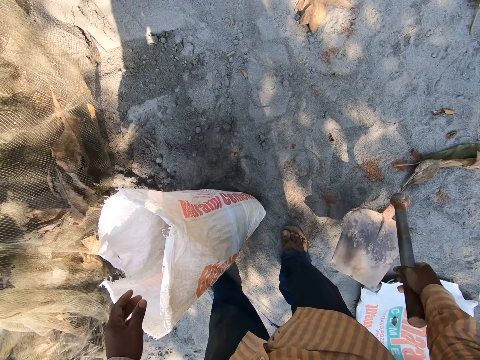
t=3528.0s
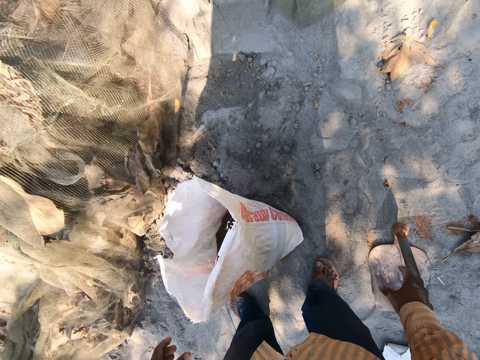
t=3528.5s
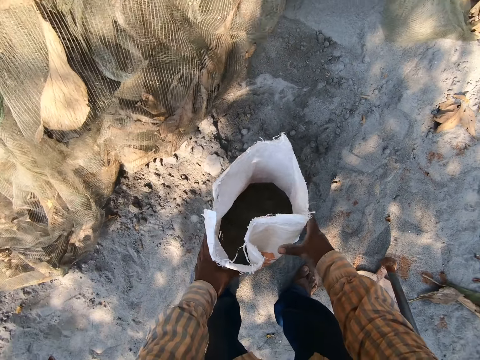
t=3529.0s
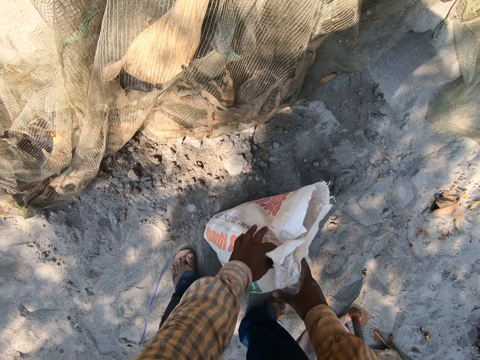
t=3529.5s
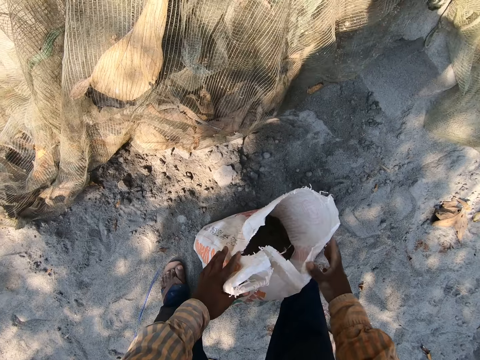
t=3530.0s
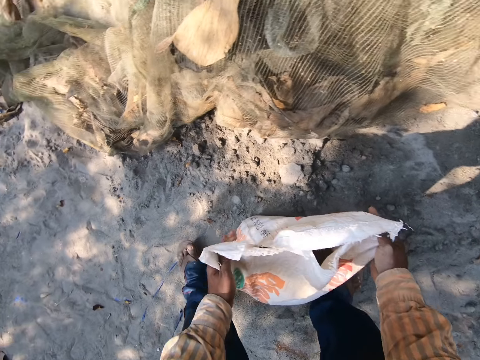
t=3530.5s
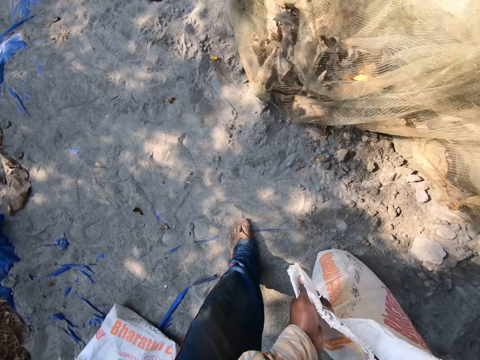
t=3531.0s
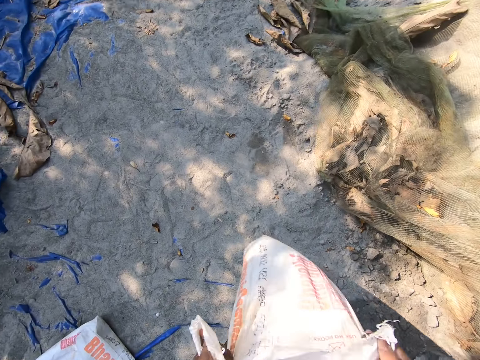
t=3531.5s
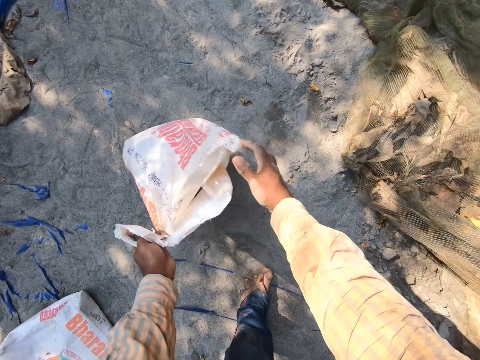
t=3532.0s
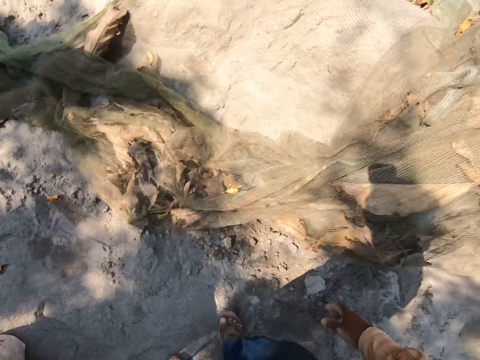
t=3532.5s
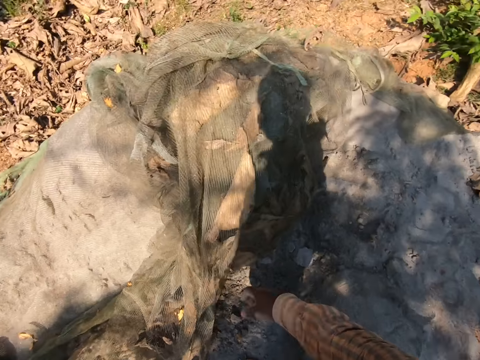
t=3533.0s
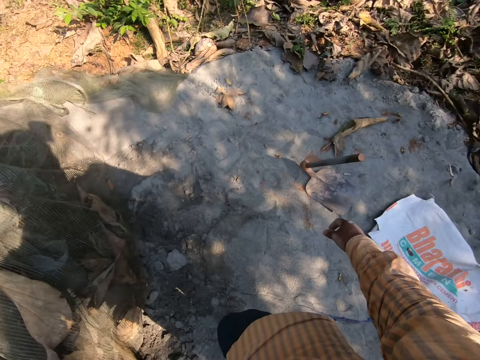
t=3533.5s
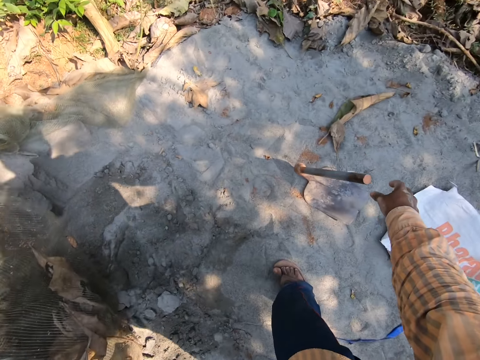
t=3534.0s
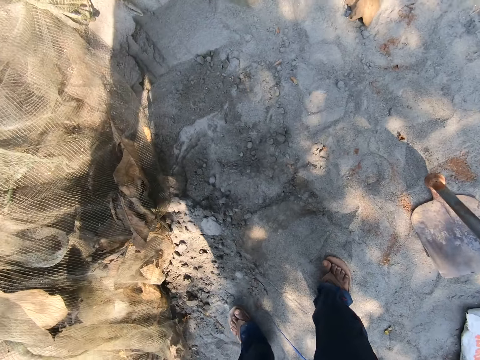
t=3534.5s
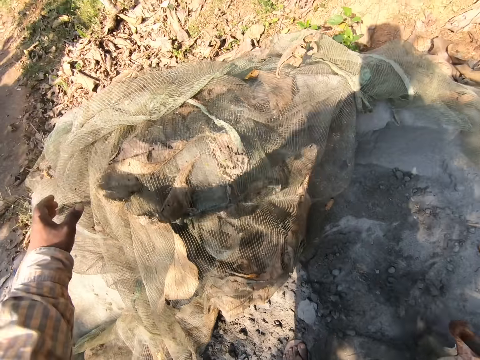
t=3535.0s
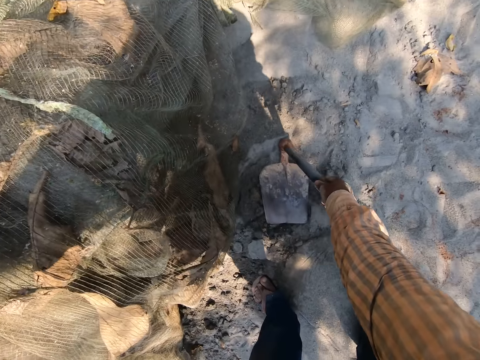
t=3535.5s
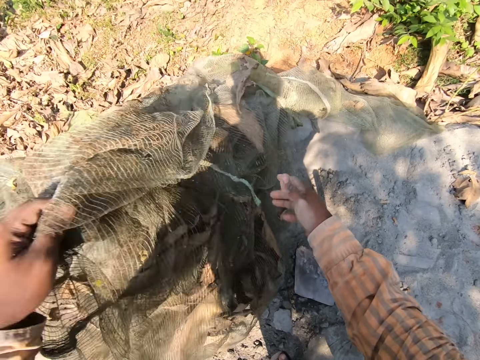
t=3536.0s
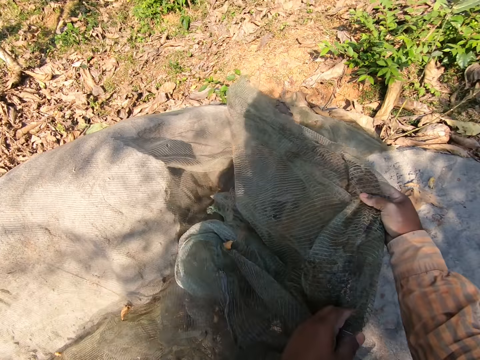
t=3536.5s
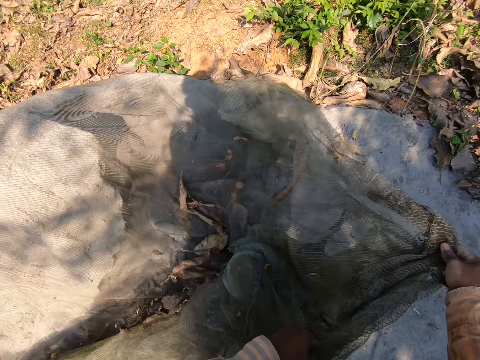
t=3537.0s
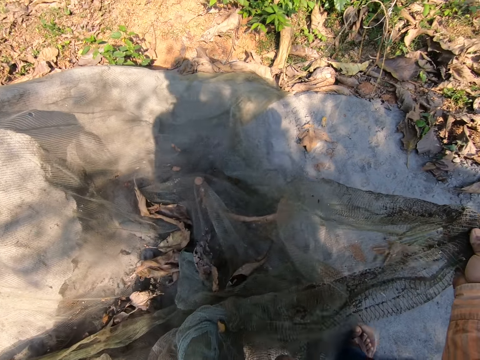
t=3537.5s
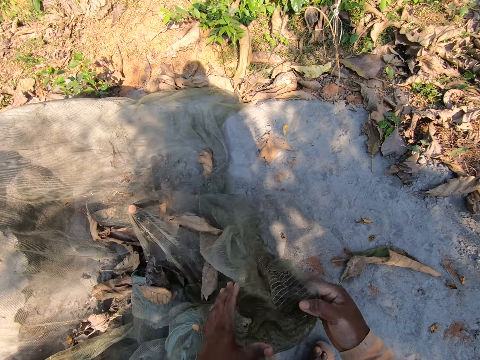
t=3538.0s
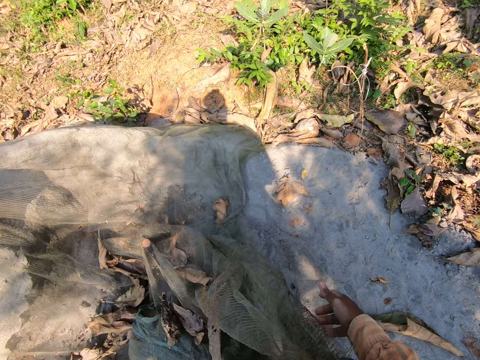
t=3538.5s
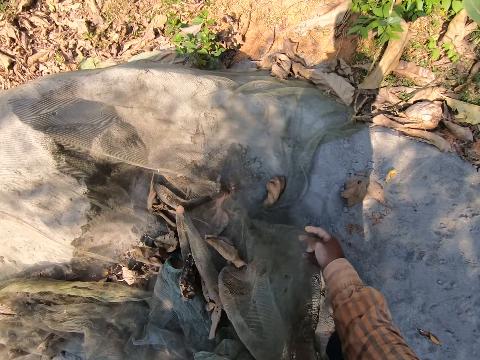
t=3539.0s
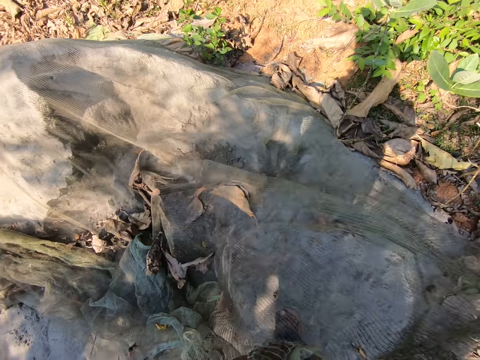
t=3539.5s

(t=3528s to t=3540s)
The camera wearer takes his left hand off the sack. He drops the hoe in his right hand on the ground. He carries the cement sack from the floor with both hands. He drops the cement sack on the floor with both hands. He turns around. He picks up the hoe from the ground with his right hand. He holds the net covering the cement on the ground with his left hand. He drops the hoe on the ground with his right hand. He straightens the net. He spreads the net over the ground with both hands.

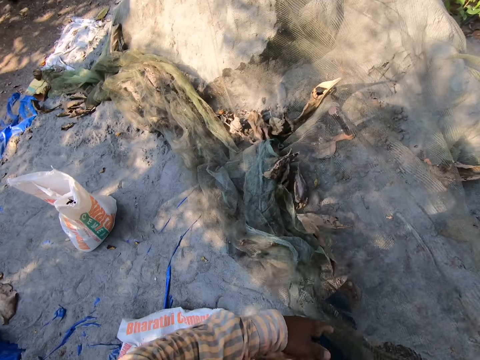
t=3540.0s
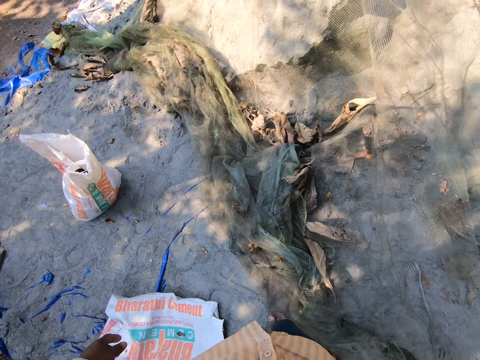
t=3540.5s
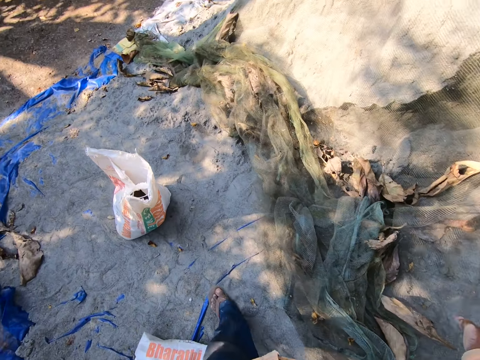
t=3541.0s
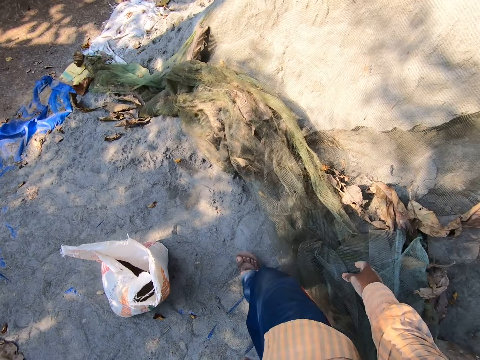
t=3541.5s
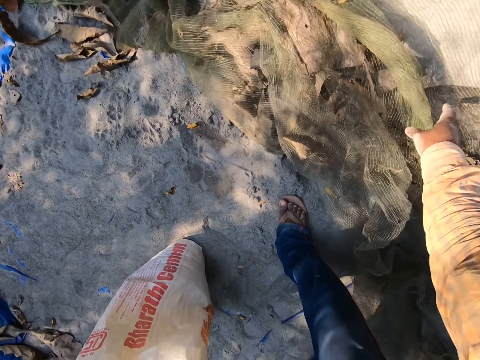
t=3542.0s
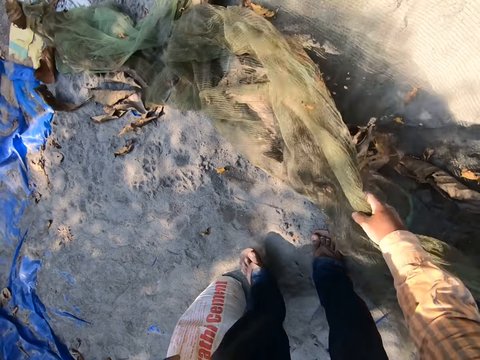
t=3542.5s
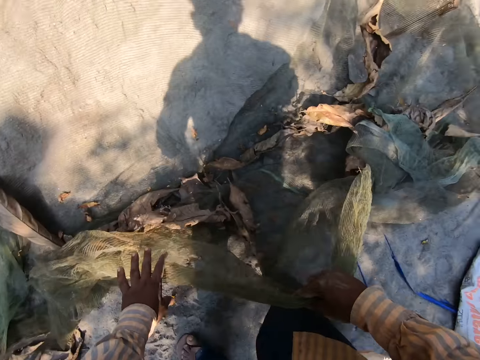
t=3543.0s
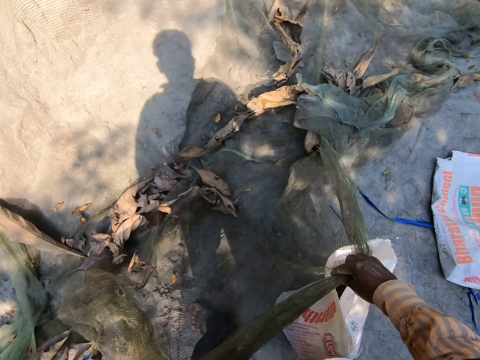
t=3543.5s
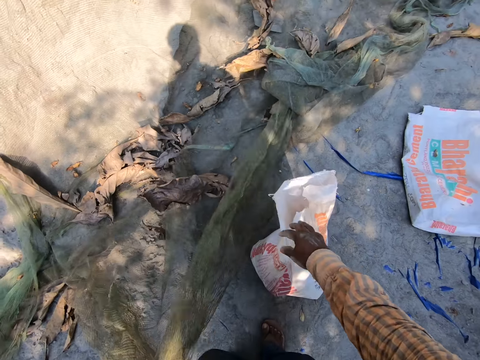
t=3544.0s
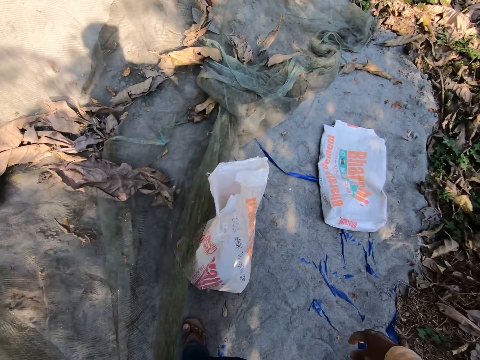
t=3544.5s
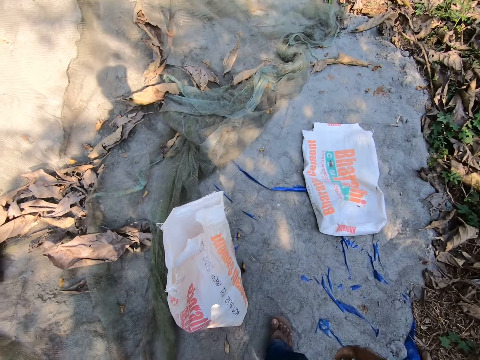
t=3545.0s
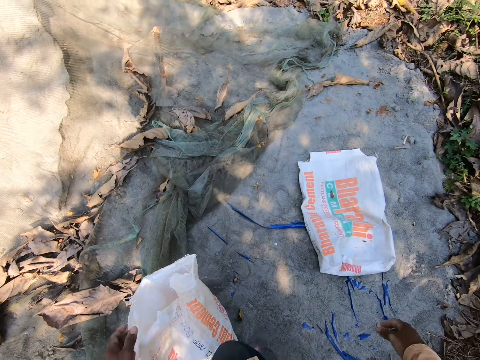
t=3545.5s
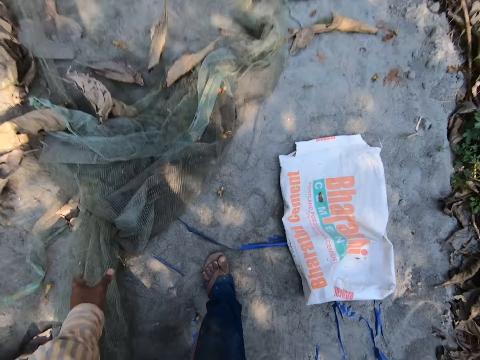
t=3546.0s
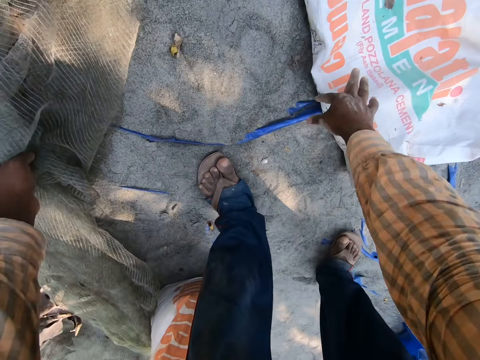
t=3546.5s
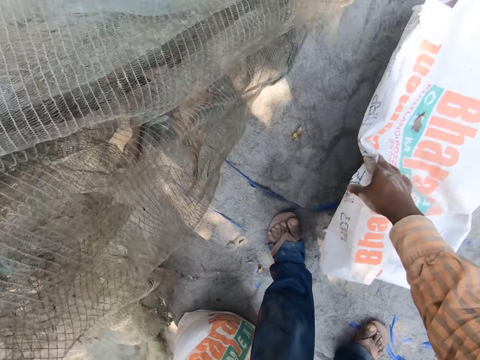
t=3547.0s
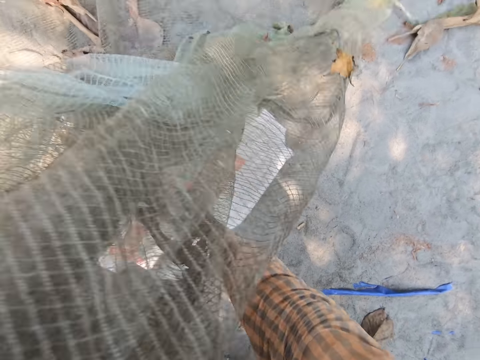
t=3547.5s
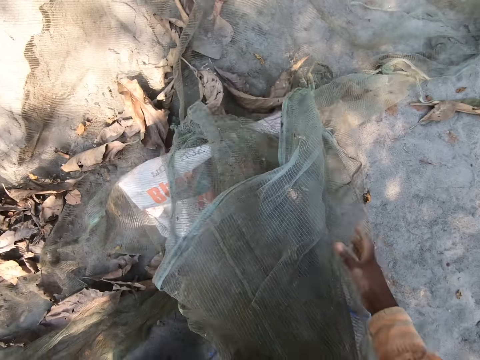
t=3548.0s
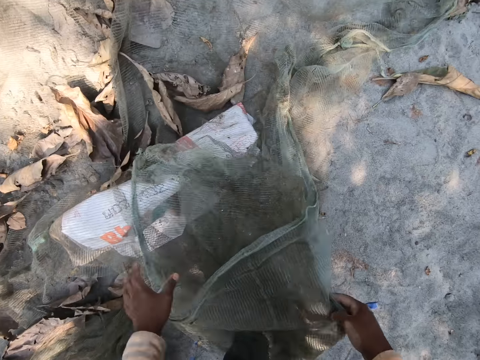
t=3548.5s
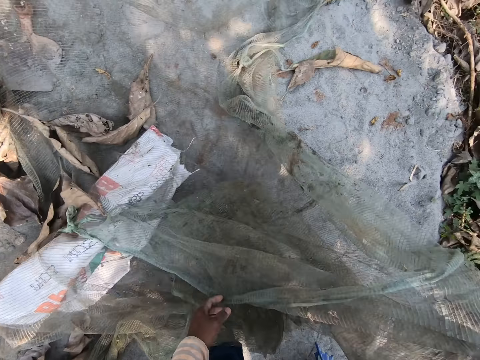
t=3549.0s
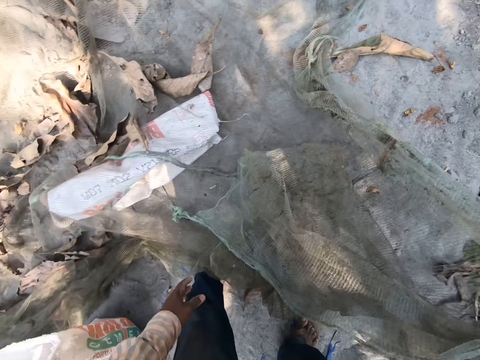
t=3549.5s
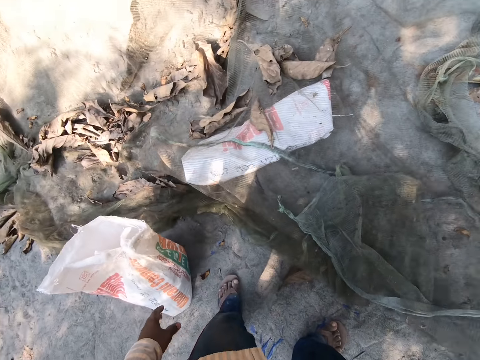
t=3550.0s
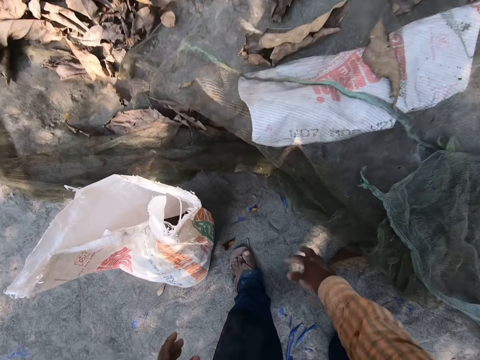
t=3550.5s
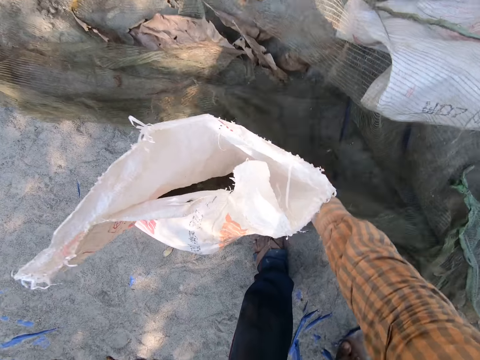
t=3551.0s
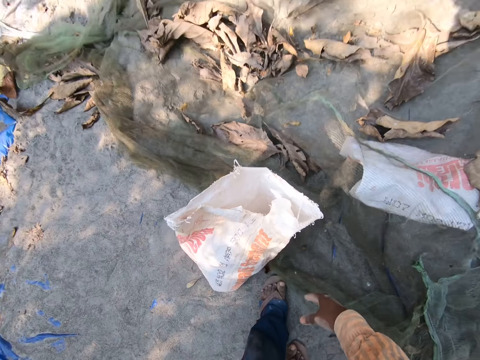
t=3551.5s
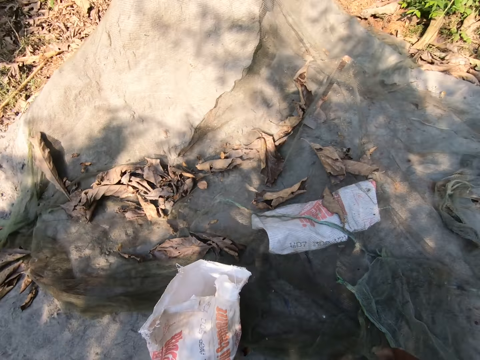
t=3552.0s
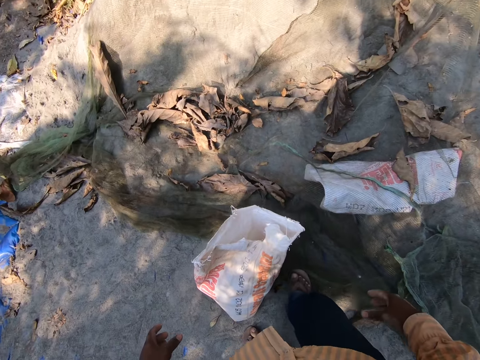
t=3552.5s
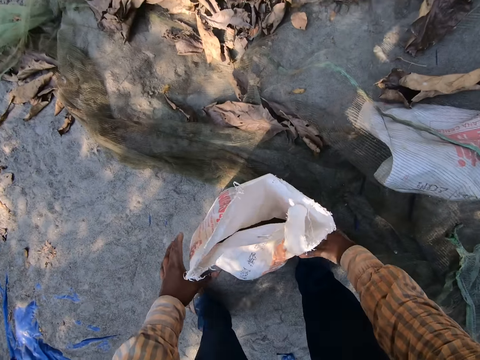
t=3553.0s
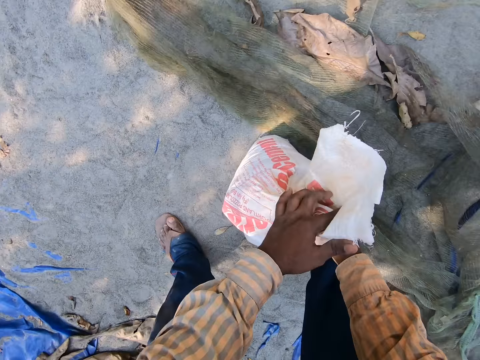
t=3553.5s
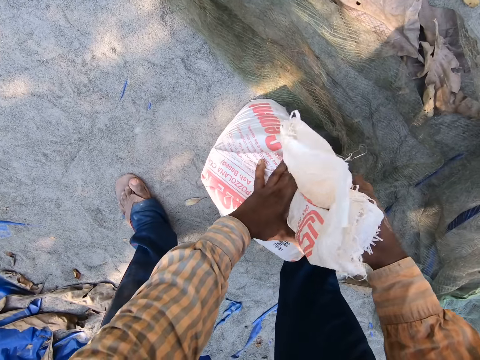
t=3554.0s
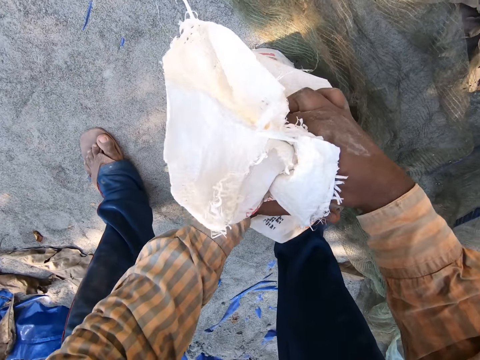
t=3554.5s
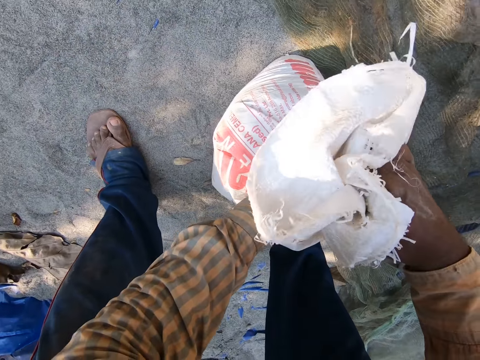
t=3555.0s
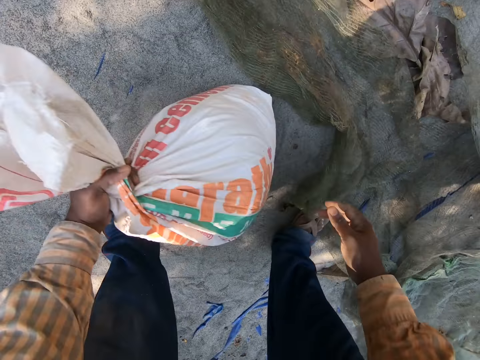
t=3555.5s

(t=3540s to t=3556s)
The camera wearer walks in the field. He picks the net covering the cement from the ground with his right hand. He straightens the net. He spreads the net over the ground with both hands. He holds the net covering the cement on the ground with his left hand. He picks an empty cement sack from the ground with his right hand. He drops the empty cement sack under the net with his right hand. He spreads the net over the ground with his right hand. He straightens the net. He straightens the net again. He looks around. He picks the cement sack from the floor with both hands. He folds the sack of cement.
